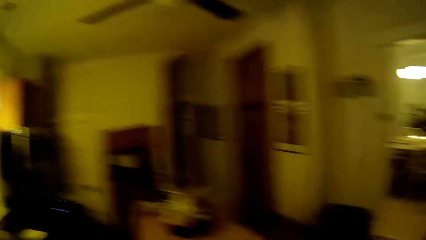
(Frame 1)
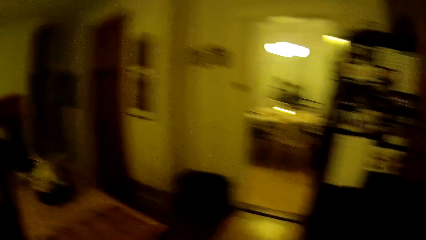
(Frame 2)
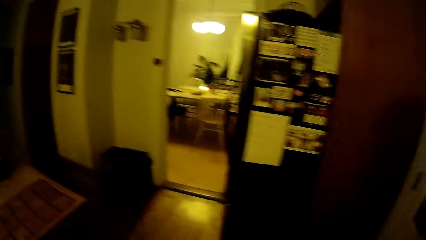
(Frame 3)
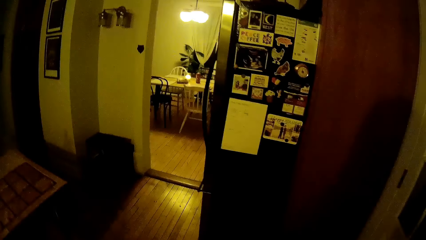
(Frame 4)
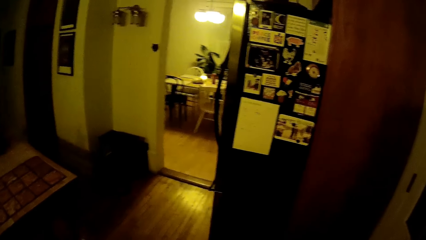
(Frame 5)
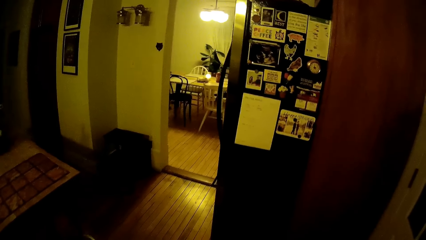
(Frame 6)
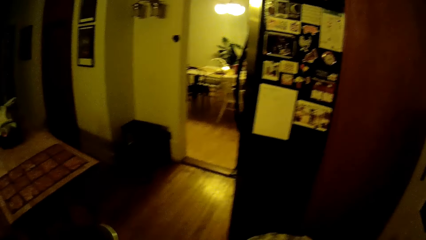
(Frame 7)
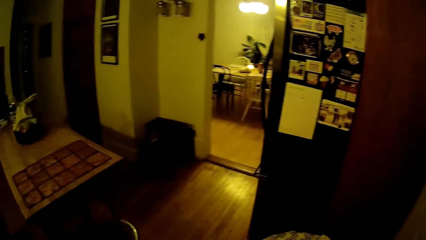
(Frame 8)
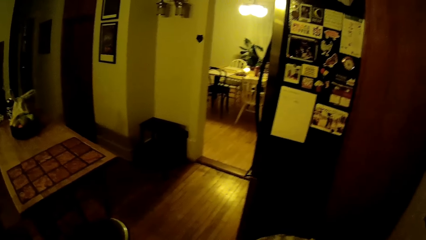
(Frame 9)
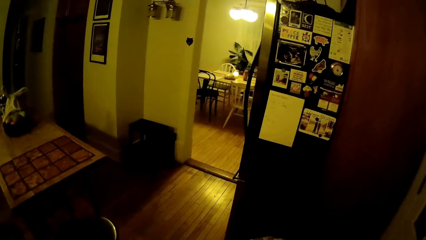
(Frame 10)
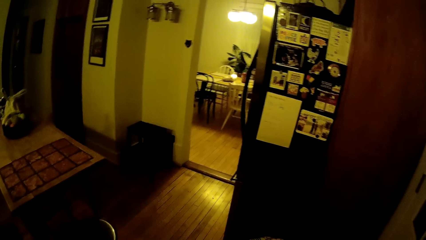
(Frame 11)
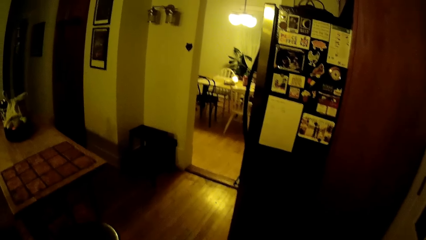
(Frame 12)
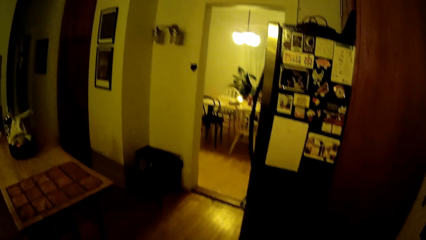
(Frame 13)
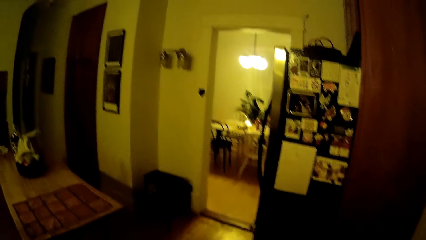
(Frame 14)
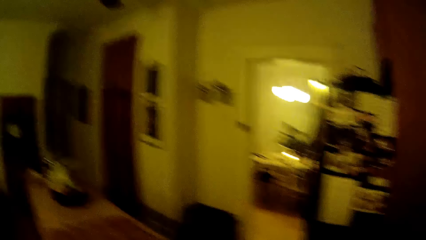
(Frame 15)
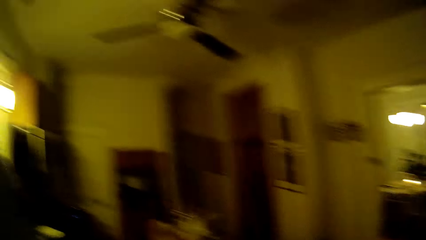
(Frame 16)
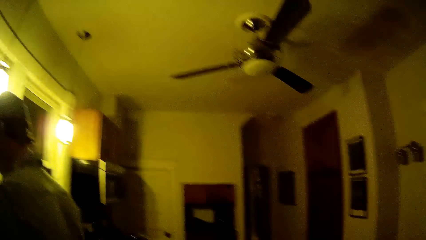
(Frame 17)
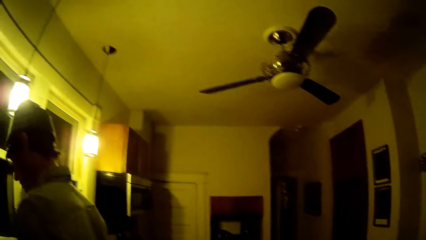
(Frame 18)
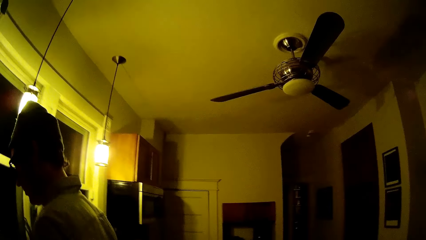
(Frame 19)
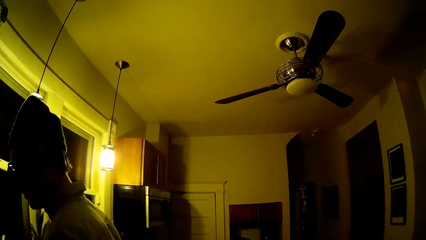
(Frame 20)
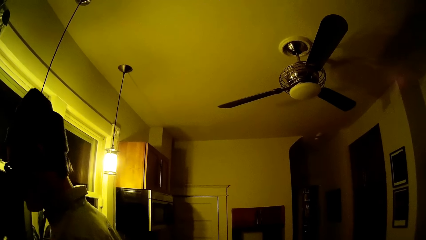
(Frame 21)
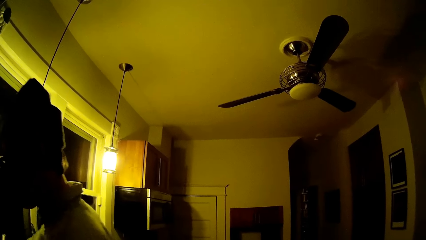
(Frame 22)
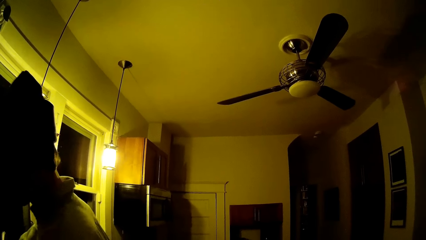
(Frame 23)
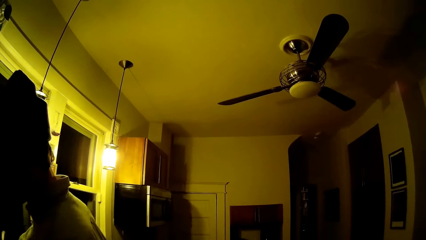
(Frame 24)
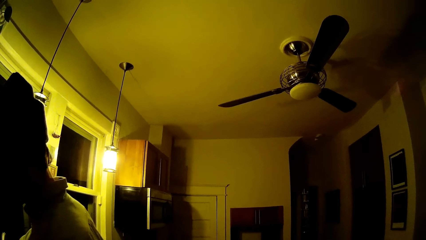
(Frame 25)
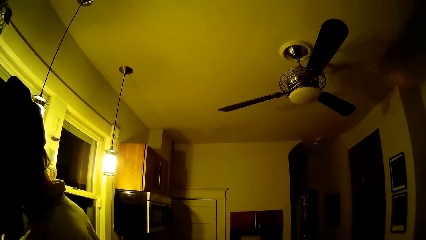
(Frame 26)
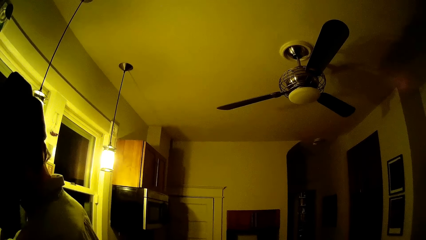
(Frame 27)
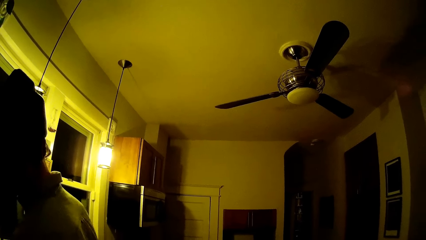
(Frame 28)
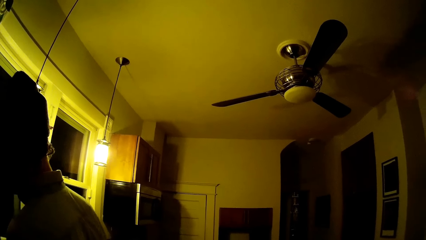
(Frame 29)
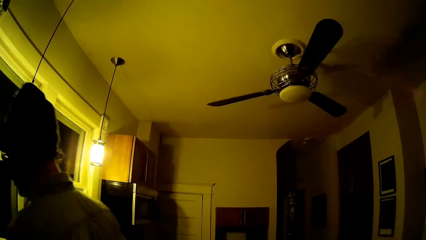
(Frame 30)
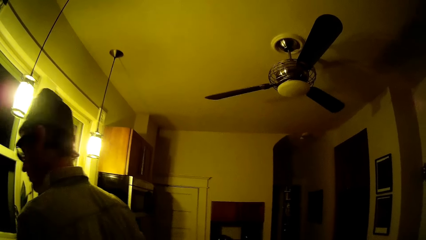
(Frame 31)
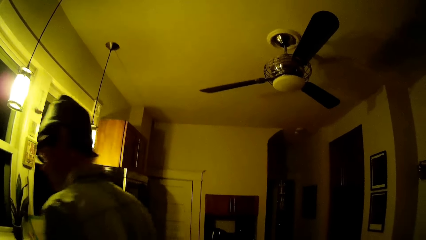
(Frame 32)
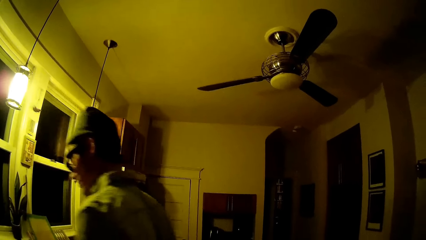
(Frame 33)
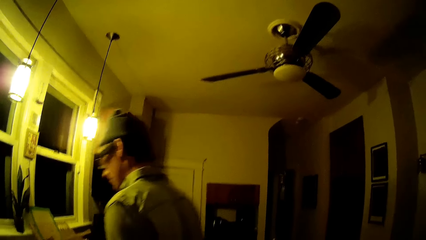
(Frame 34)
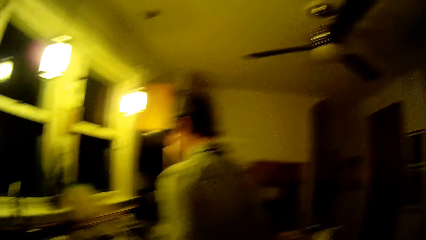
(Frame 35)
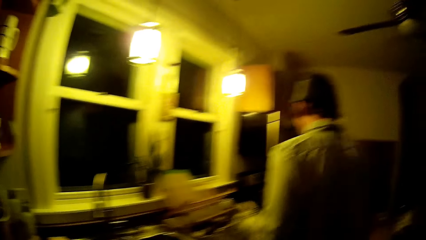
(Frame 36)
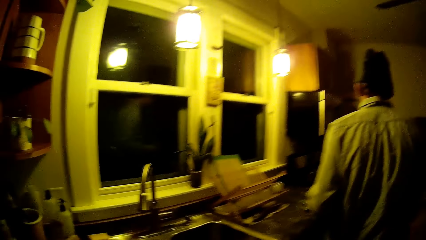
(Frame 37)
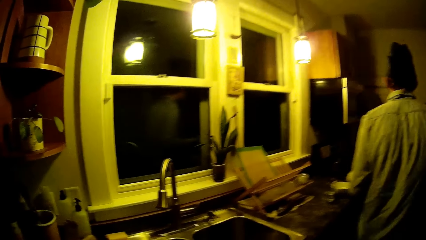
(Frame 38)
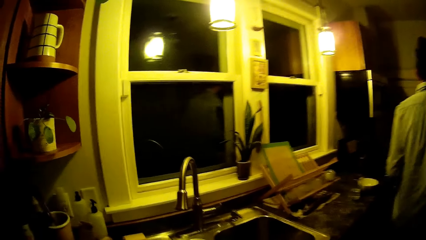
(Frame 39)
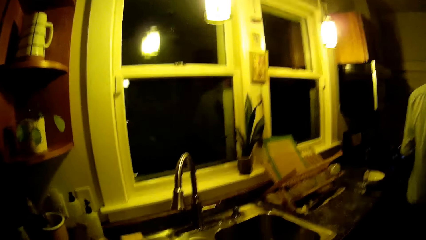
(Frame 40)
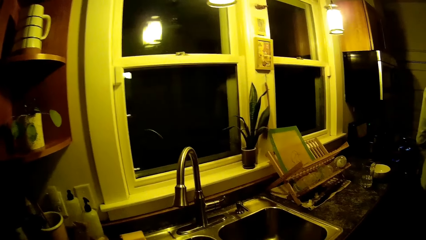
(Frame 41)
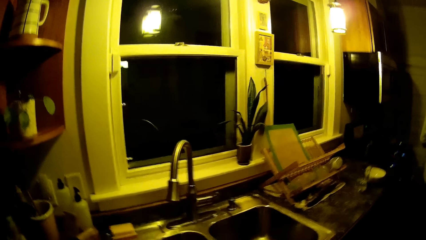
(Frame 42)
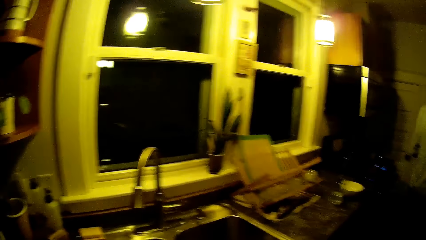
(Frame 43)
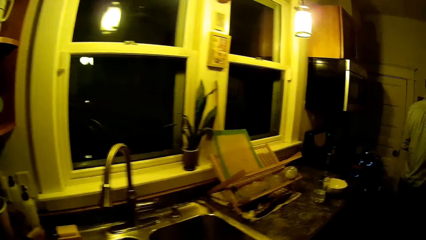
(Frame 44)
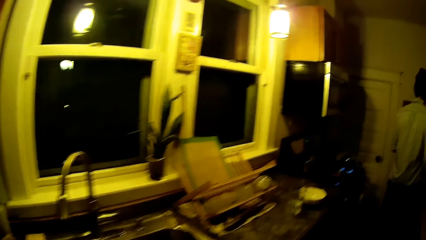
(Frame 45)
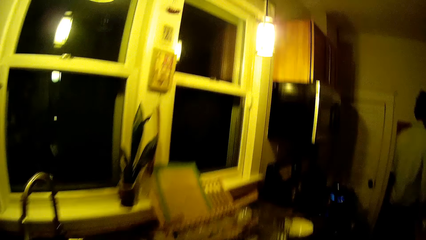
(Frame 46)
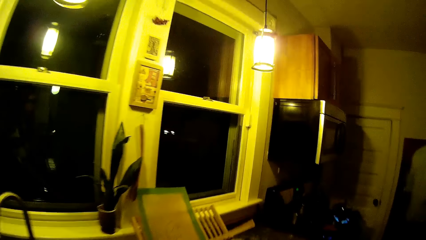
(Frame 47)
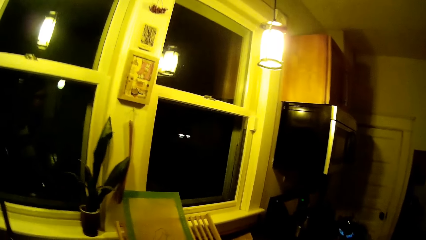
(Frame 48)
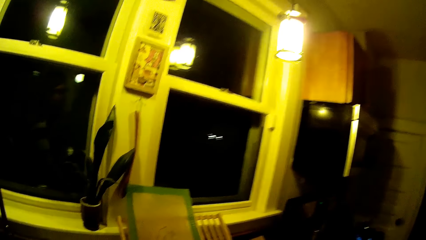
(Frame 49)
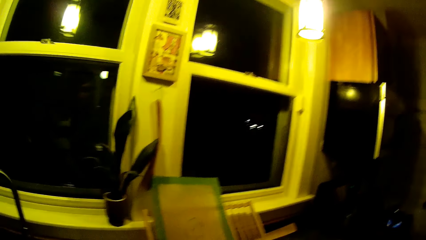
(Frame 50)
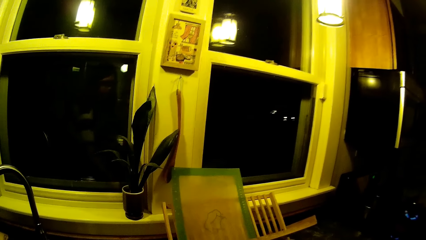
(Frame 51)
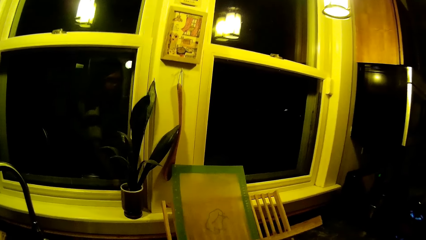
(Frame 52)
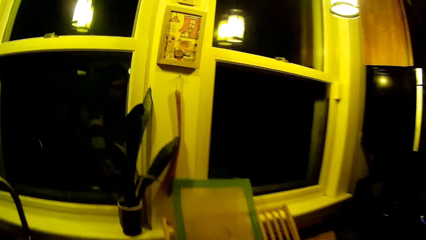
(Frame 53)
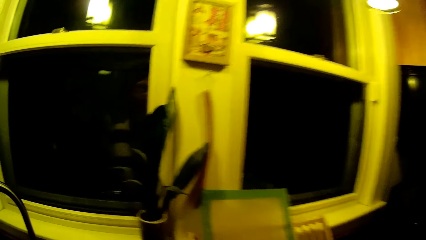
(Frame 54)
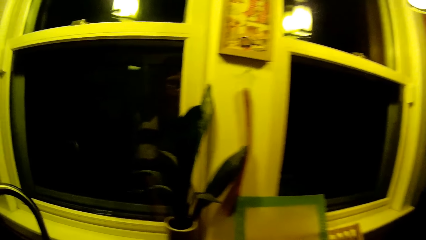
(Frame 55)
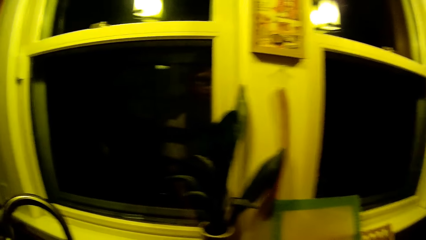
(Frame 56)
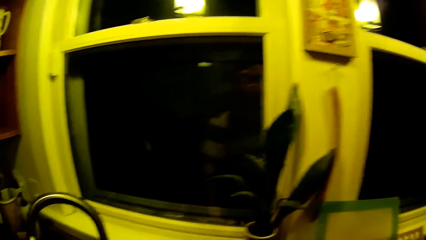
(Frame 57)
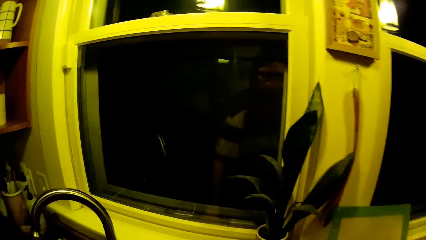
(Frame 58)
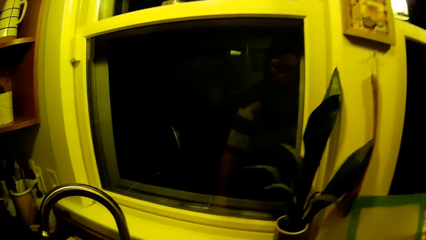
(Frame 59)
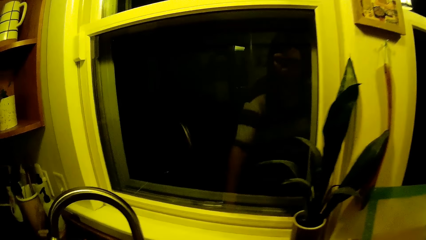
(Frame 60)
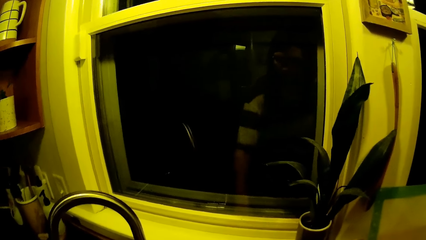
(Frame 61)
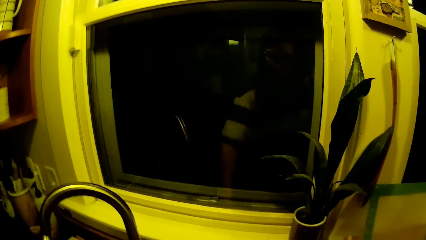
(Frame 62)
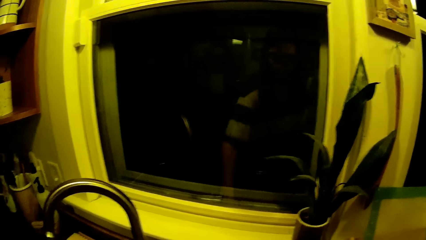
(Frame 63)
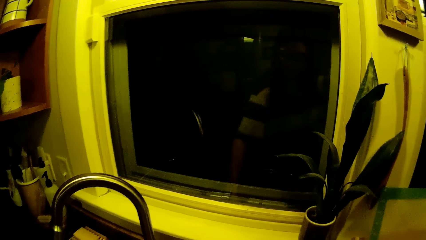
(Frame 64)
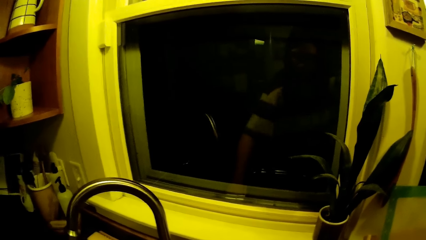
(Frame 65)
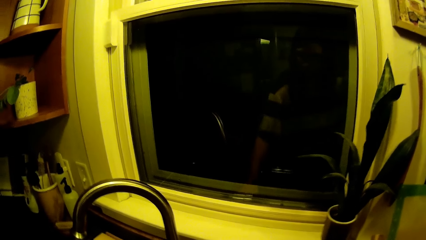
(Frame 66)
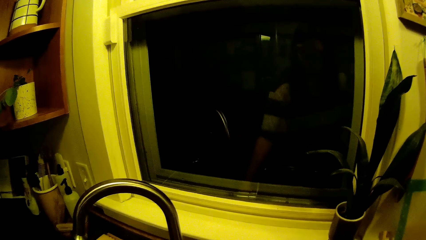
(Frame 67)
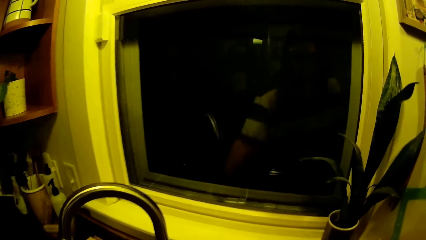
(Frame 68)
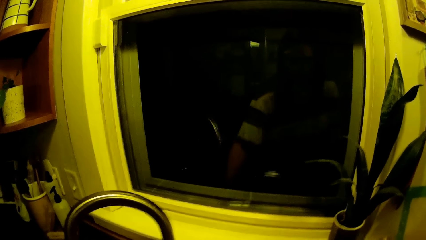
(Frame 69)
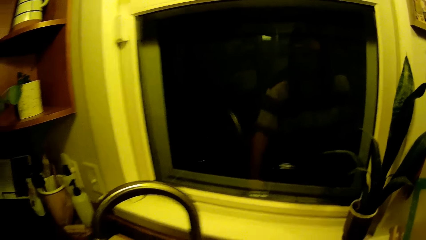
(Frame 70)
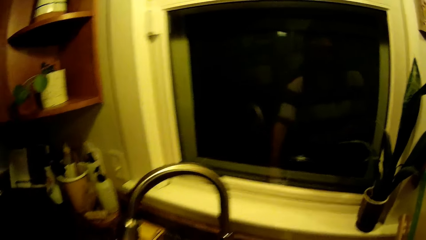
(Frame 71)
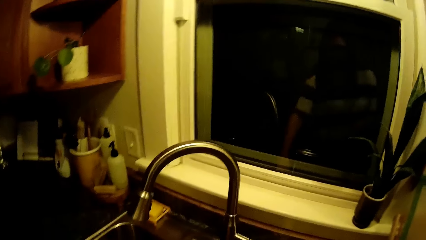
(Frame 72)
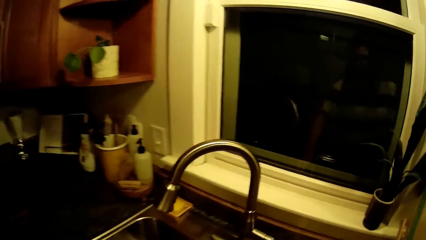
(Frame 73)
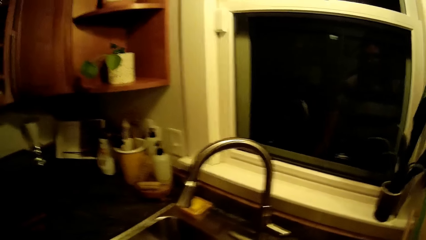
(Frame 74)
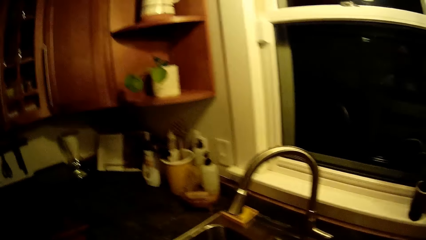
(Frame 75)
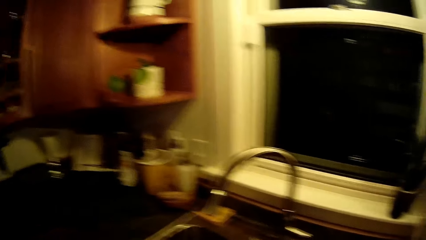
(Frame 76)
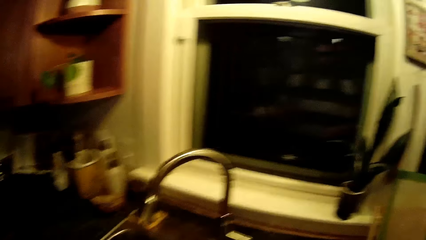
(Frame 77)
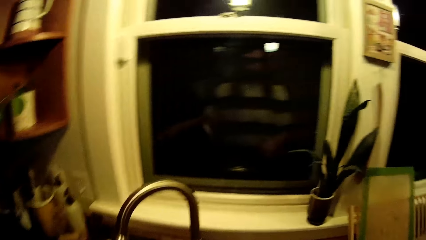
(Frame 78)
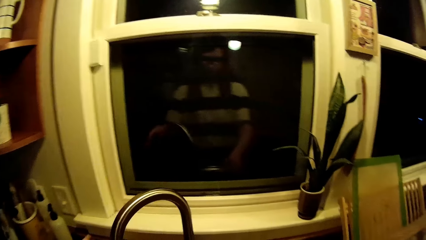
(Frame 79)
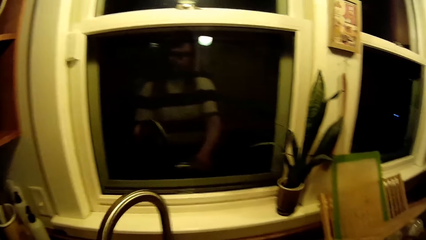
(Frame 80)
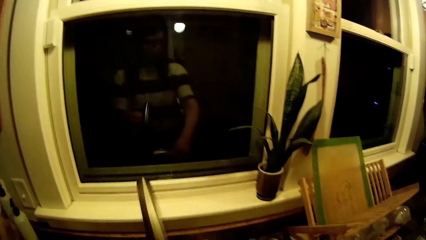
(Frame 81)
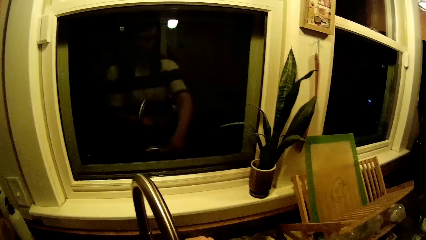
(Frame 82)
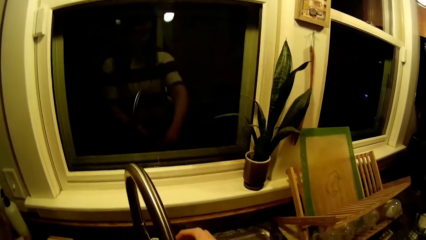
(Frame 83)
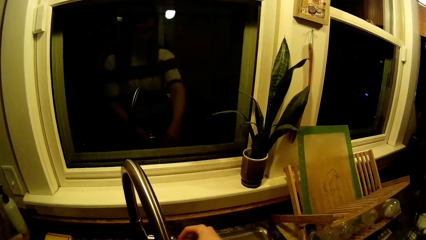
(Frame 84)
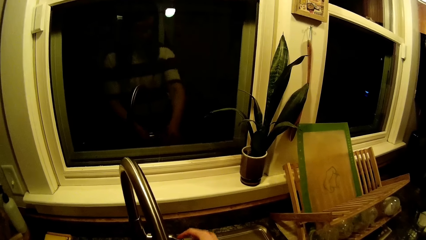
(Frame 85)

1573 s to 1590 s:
The camera wearer speaks to the baby. She looks around. She washes dishes in the kitchen sink with both hands. She turns the kitchen sink tap with her left hand. She opens the kitchen sink tap with her right hand.
